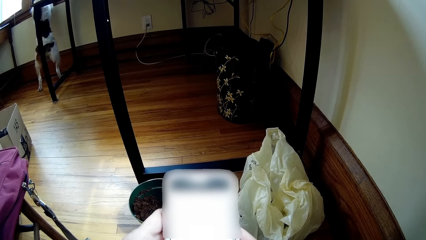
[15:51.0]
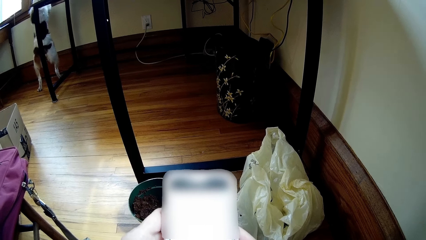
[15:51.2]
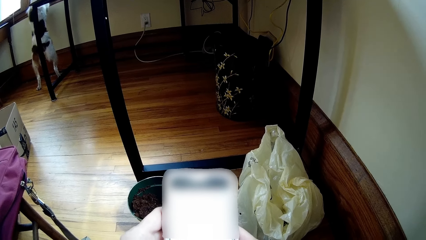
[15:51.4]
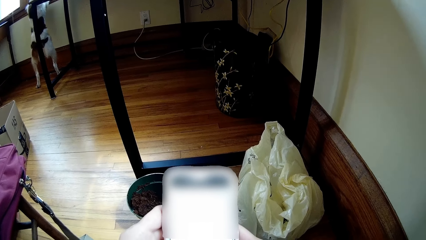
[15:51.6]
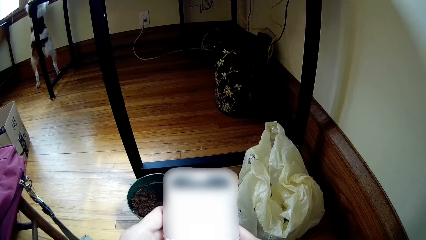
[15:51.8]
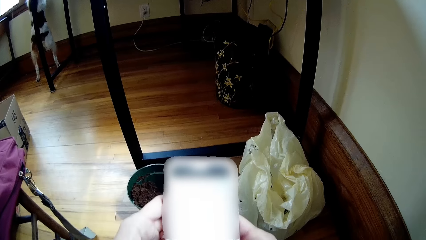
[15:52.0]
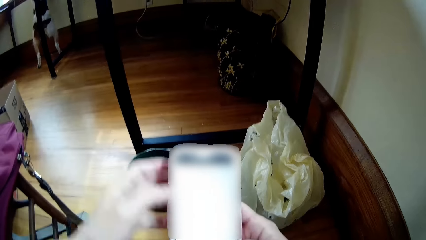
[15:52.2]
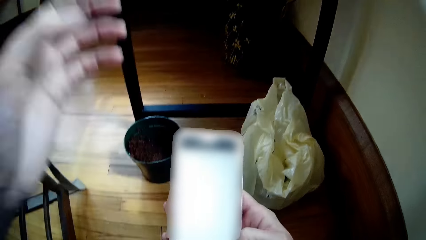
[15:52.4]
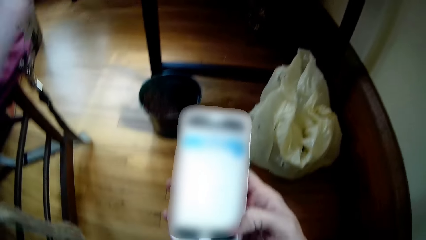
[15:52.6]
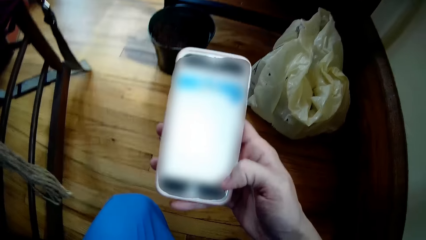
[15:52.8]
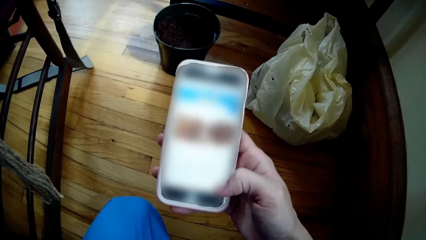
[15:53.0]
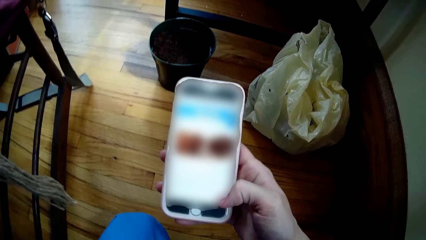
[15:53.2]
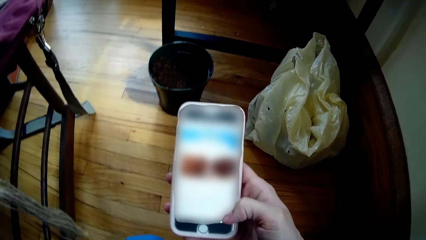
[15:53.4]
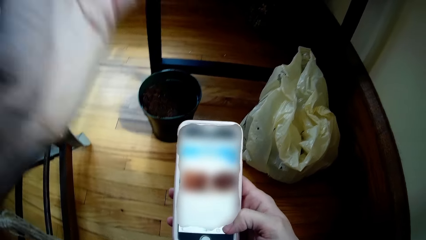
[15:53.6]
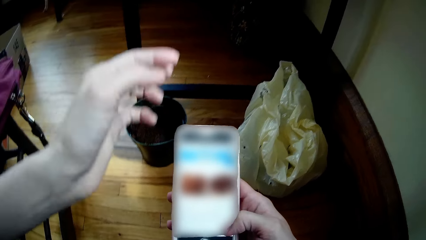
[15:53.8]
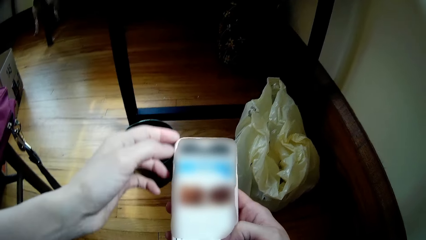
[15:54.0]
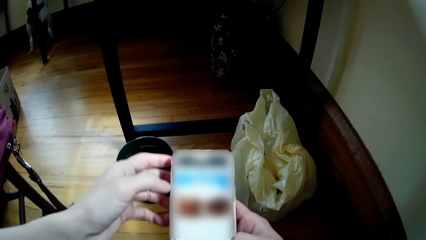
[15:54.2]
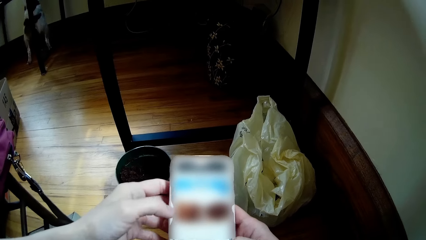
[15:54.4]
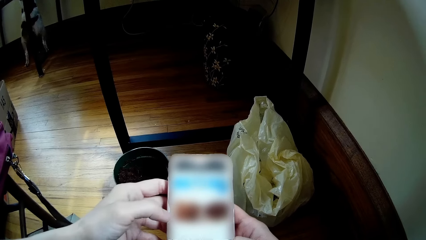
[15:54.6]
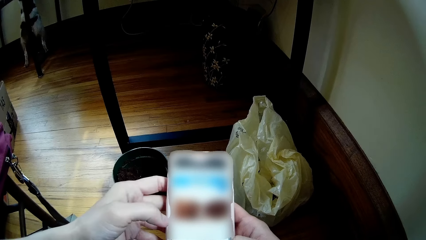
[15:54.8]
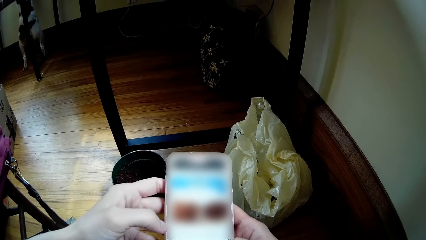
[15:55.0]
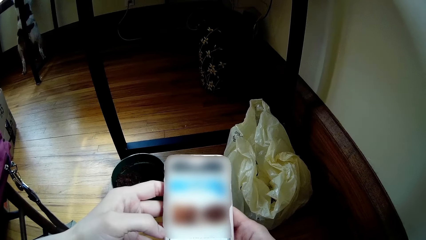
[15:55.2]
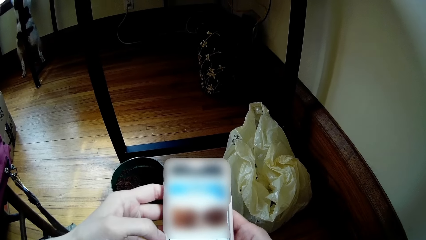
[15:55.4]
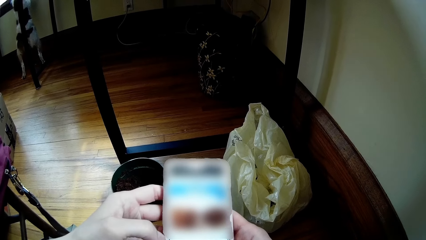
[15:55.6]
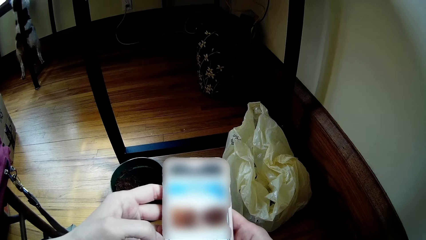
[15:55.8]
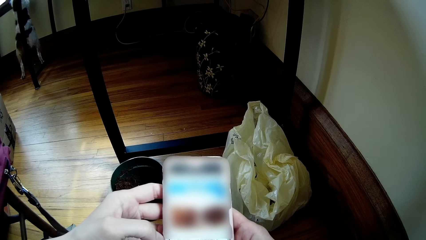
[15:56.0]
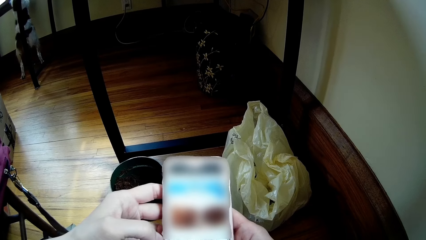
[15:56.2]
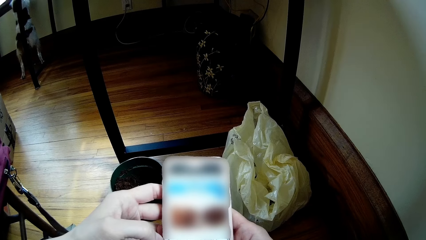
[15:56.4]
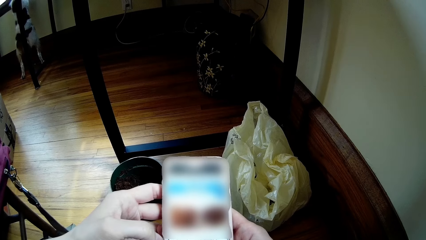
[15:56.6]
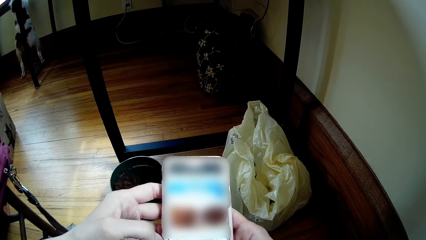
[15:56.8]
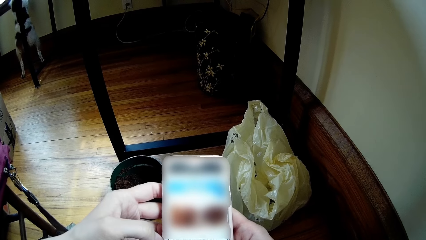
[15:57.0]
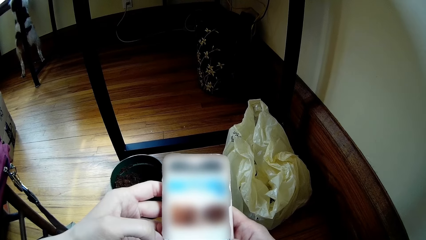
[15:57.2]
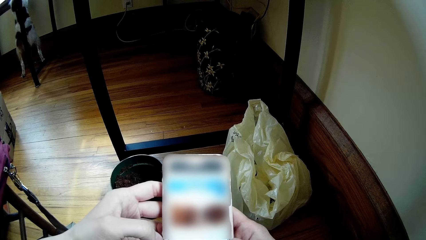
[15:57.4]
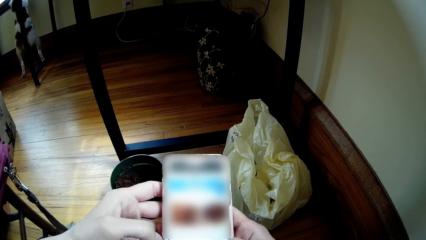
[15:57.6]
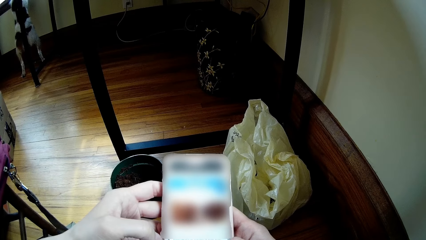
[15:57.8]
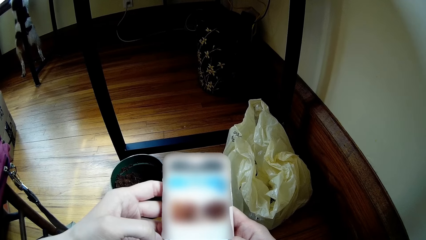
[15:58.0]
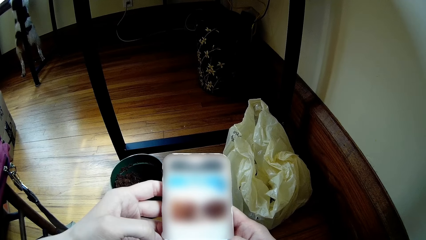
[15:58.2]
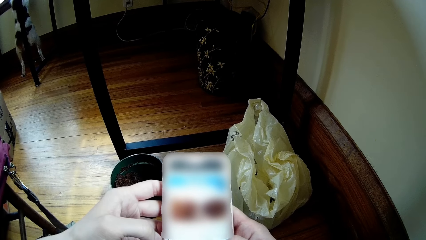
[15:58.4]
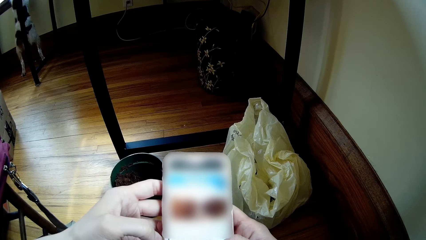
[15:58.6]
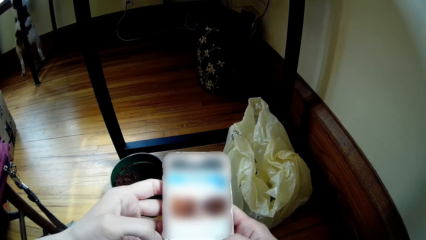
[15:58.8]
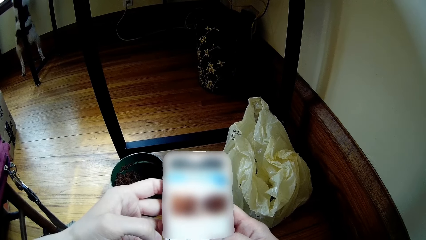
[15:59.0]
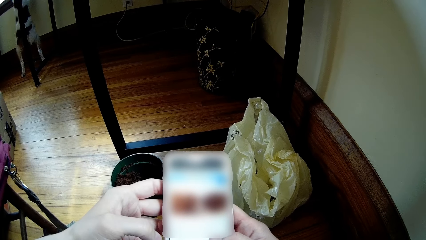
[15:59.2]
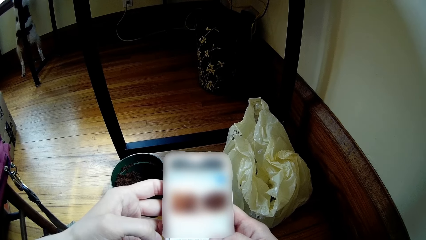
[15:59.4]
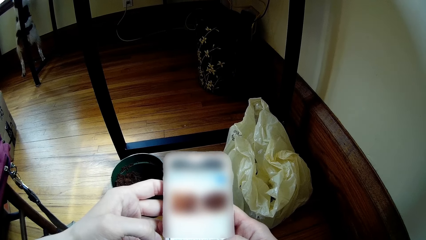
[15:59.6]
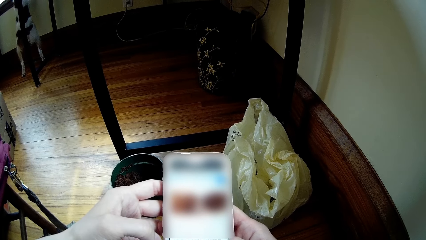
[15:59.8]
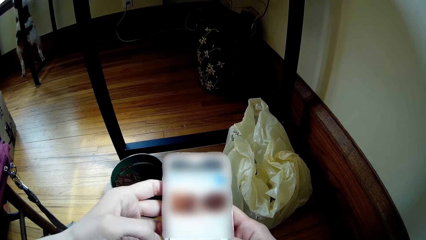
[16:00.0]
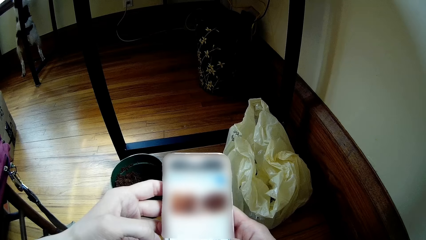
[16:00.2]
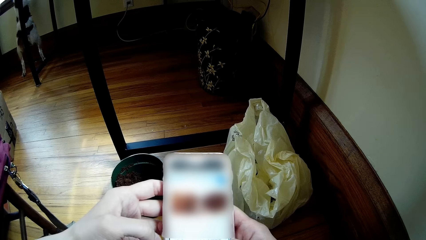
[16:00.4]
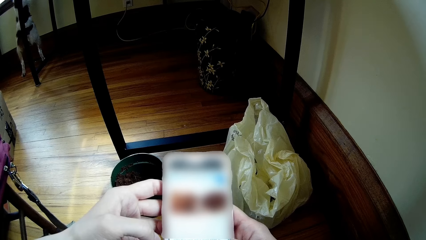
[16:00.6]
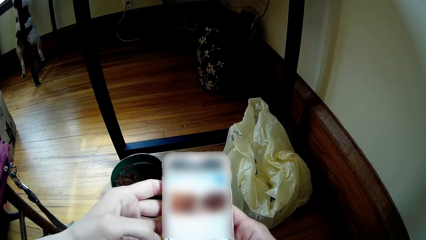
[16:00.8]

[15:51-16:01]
The camera wearer touches his head. He operates the phone.

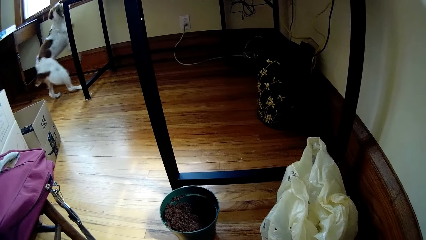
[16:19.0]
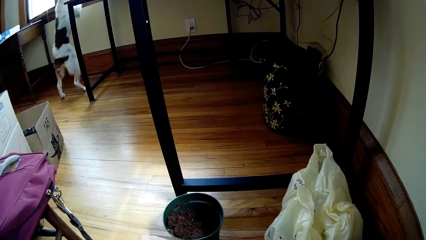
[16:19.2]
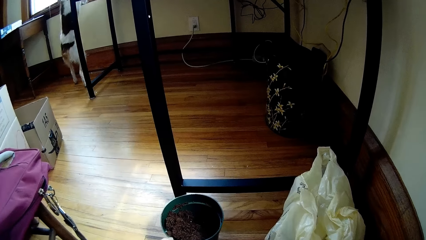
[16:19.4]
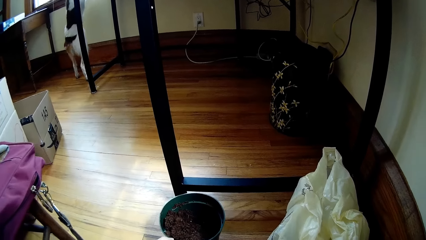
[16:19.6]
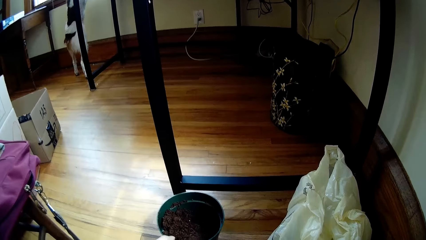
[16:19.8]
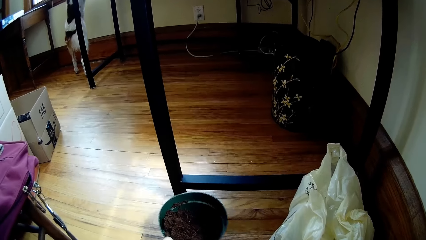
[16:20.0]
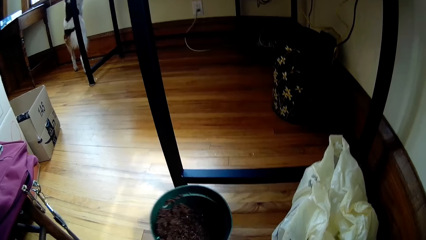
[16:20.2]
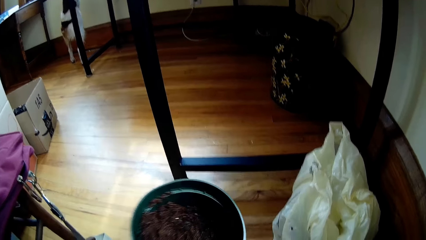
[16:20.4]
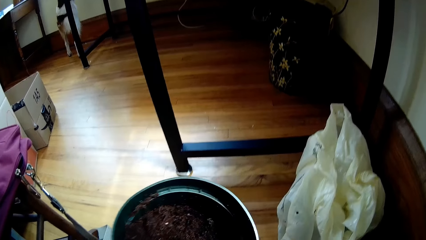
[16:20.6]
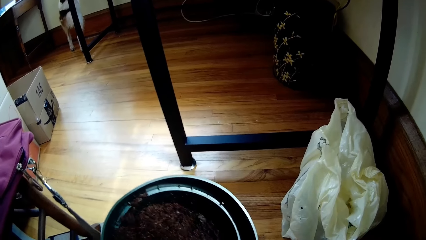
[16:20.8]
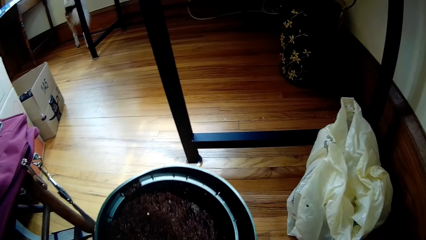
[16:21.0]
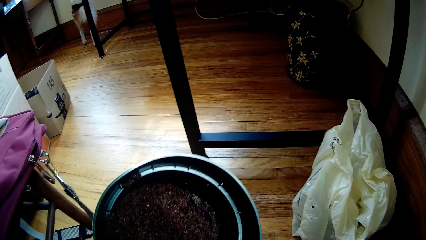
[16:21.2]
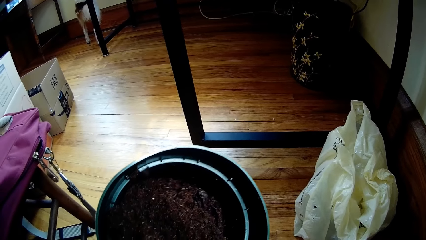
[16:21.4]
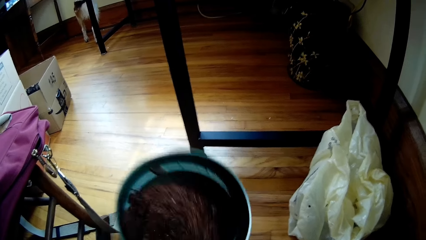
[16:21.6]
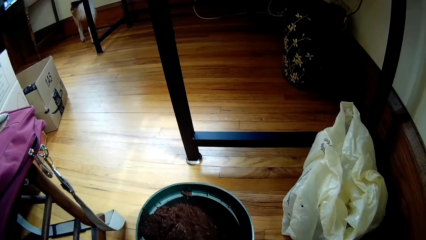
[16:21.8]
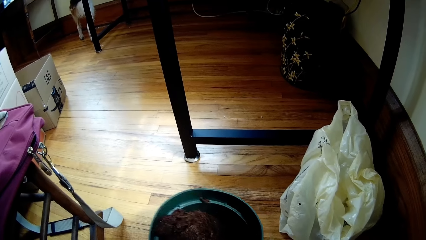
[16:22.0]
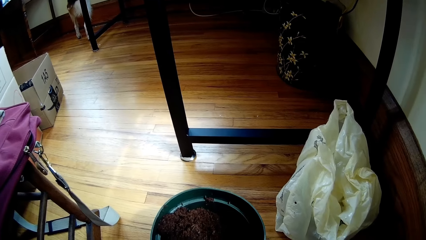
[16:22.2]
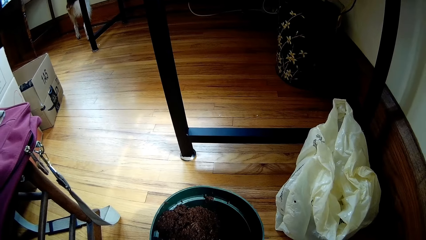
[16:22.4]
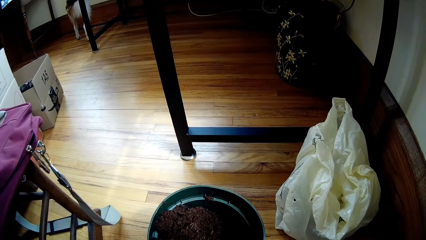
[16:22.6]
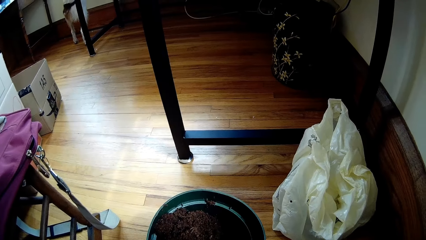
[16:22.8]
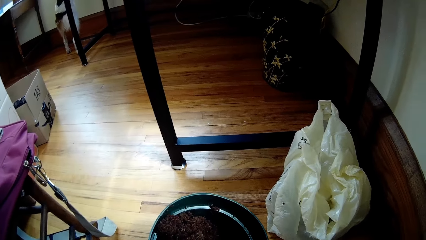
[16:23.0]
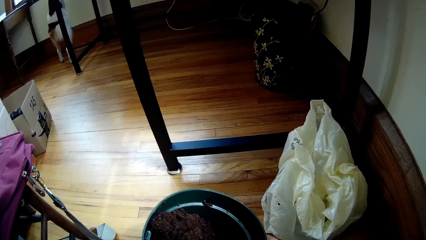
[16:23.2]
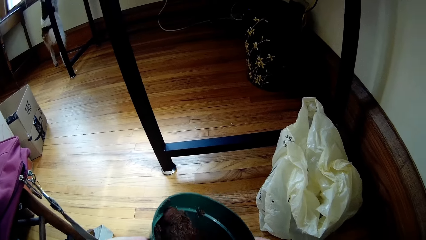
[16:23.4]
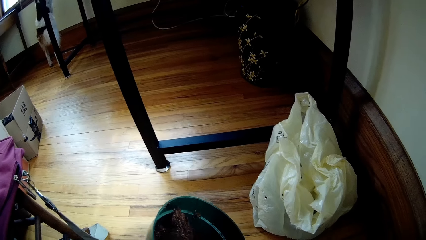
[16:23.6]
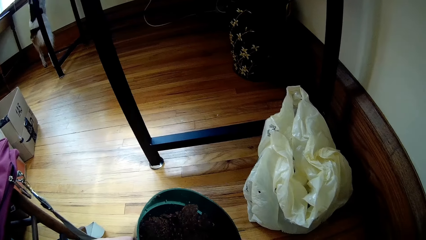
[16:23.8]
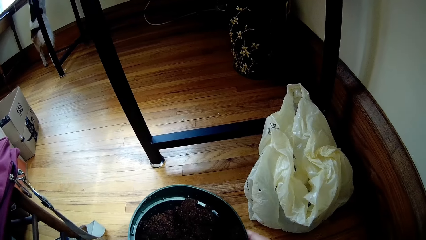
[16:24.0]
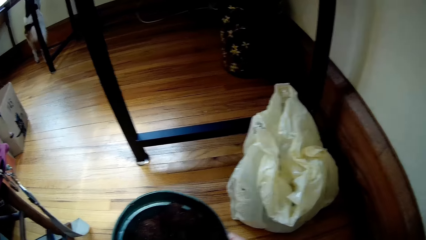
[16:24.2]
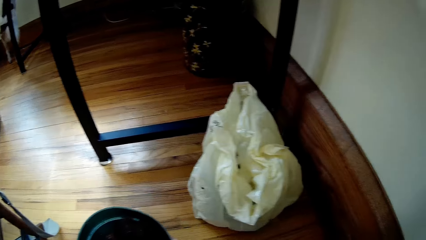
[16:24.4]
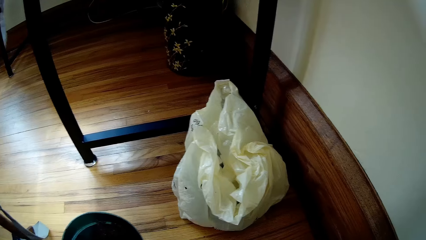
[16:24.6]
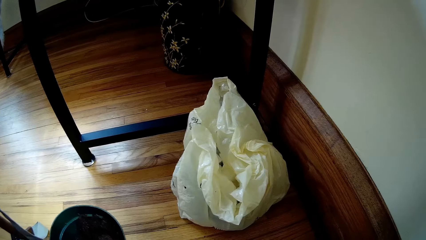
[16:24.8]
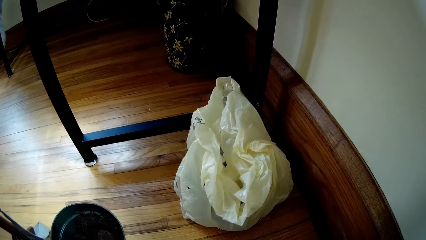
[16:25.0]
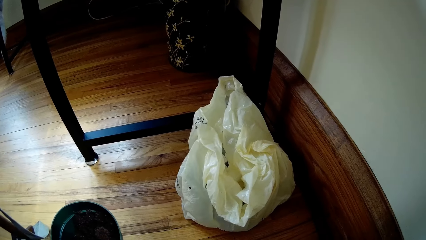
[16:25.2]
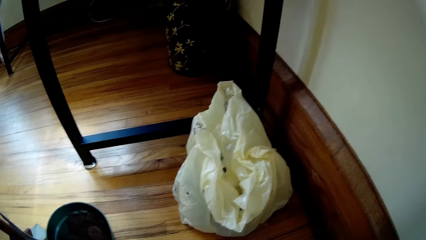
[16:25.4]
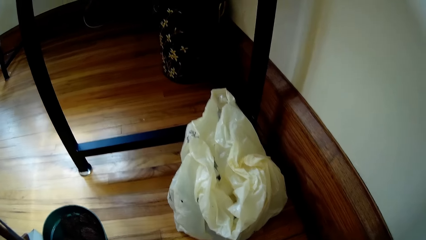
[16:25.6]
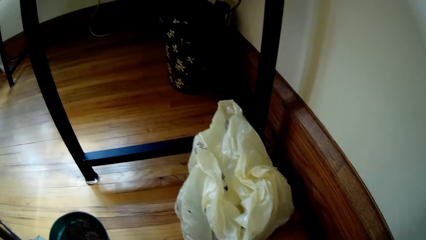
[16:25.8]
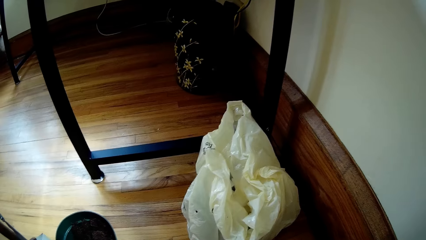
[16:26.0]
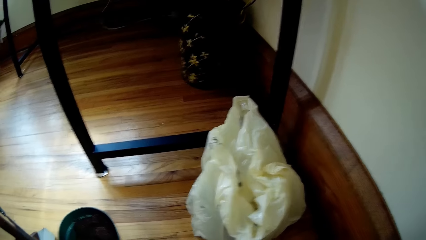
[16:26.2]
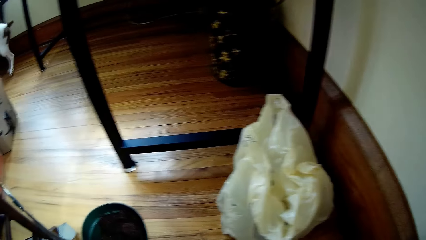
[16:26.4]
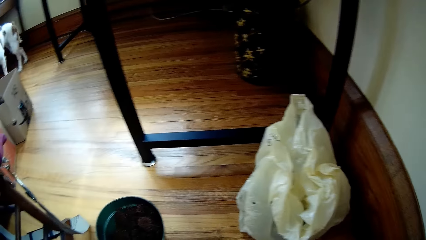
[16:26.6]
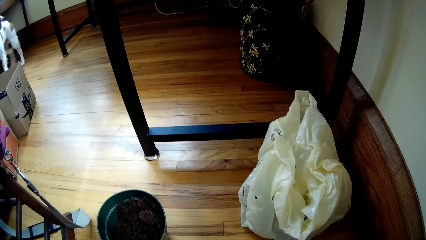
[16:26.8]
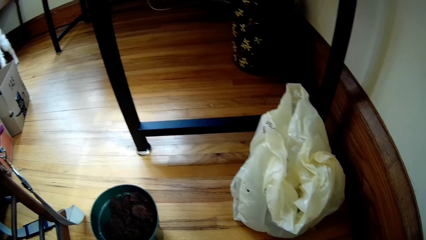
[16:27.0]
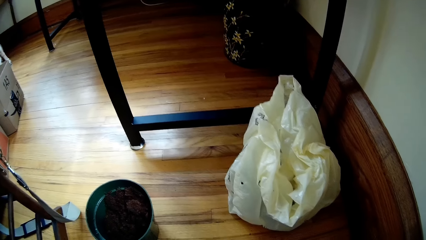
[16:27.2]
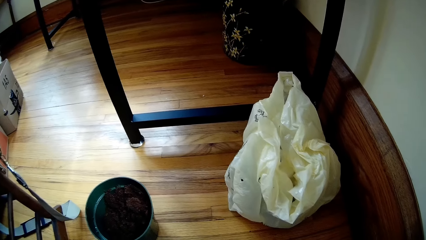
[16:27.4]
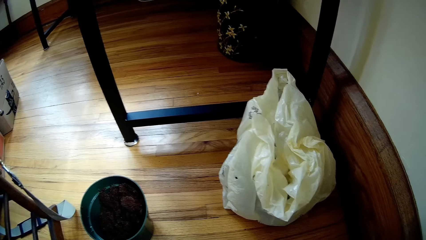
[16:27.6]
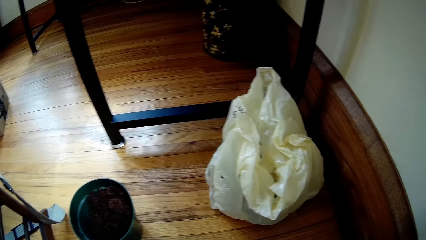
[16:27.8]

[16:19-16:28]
The camera wearer carries the bucket from the floor with her left hand. She picks up the bucket. She drops the bucket on the floor with her left hand. She holds the bucket. She drops the bucket on the floor.
